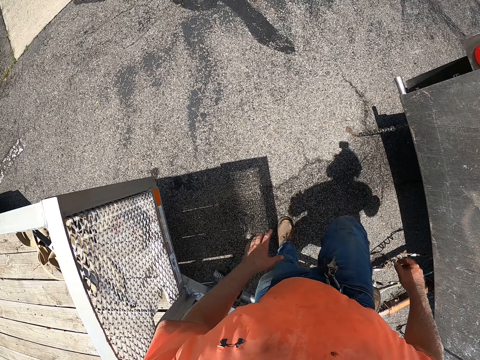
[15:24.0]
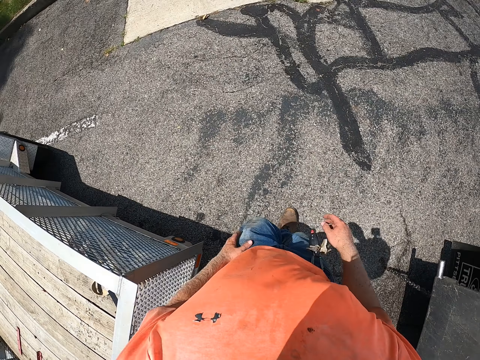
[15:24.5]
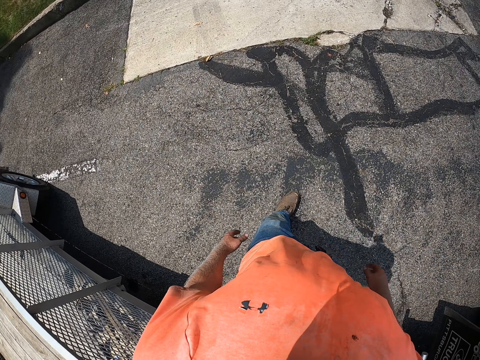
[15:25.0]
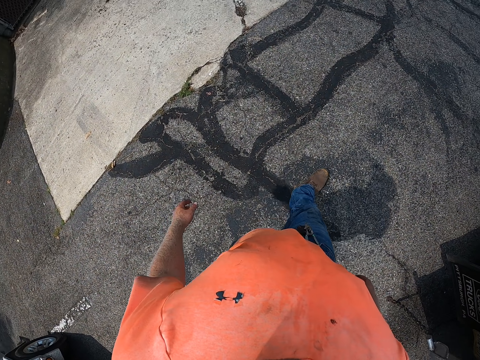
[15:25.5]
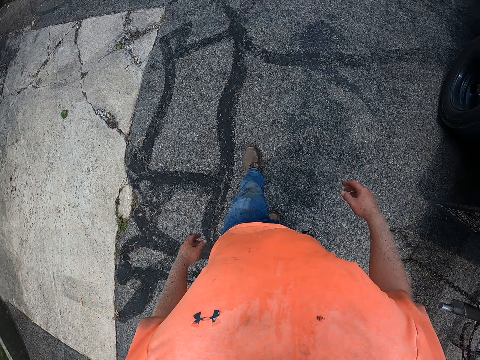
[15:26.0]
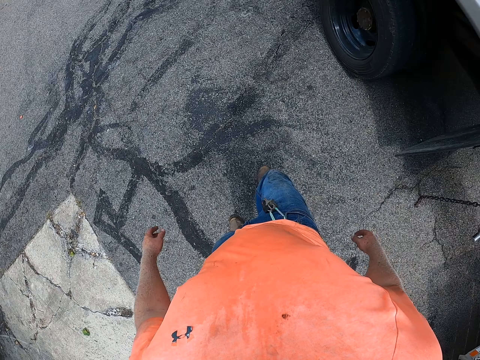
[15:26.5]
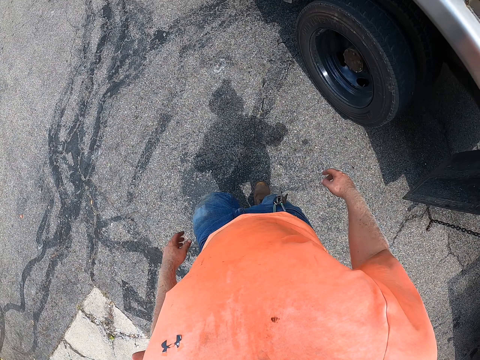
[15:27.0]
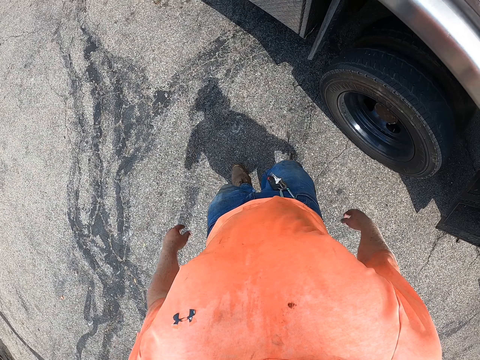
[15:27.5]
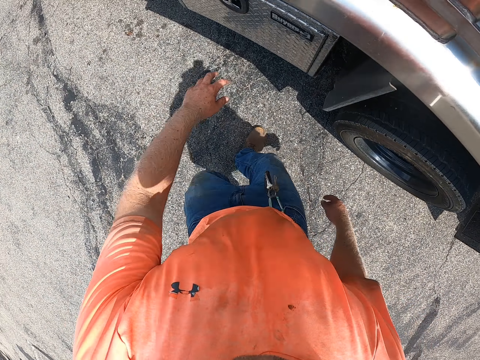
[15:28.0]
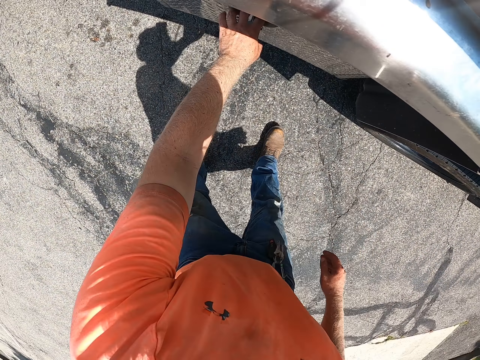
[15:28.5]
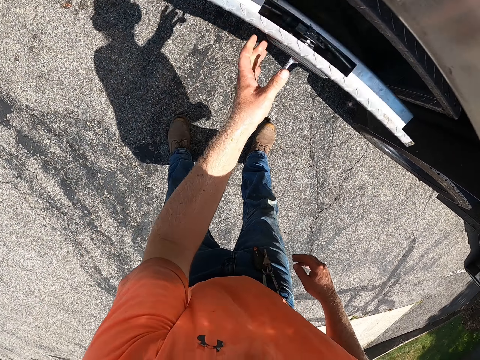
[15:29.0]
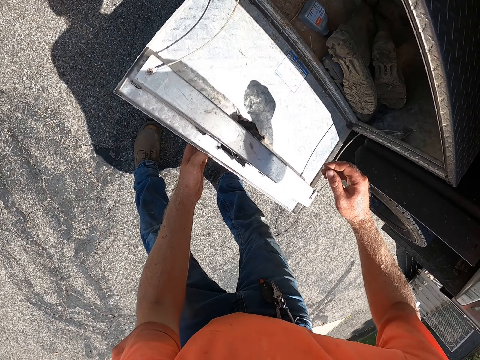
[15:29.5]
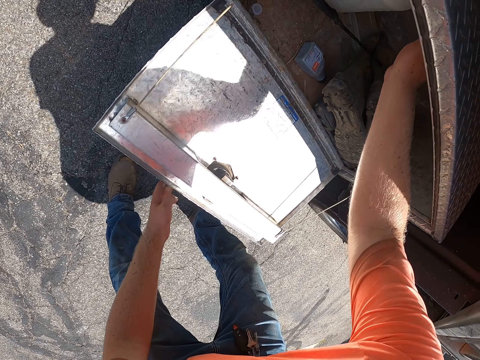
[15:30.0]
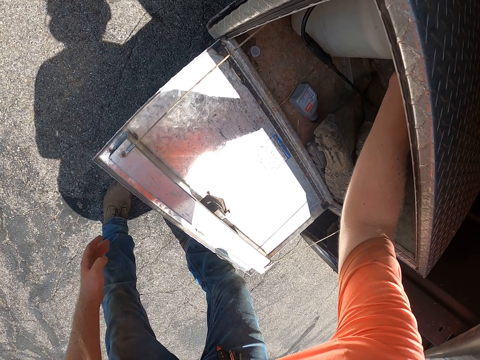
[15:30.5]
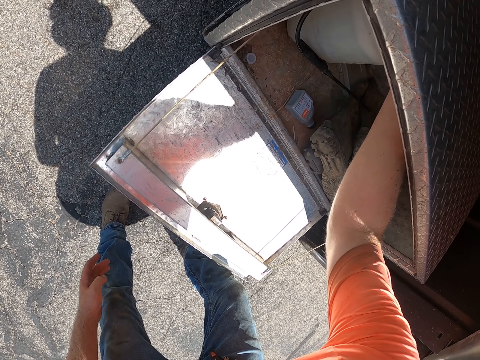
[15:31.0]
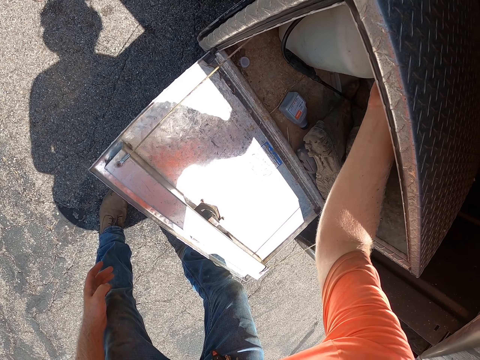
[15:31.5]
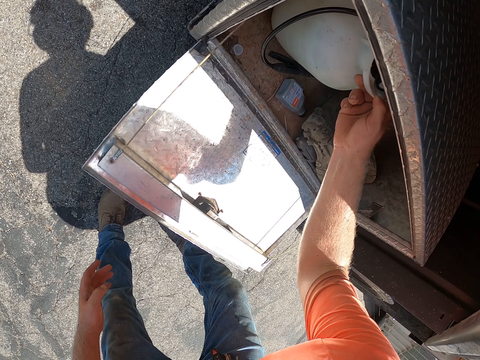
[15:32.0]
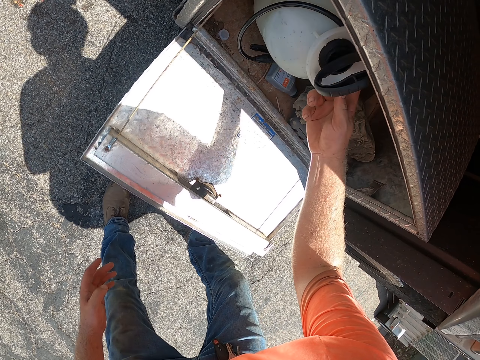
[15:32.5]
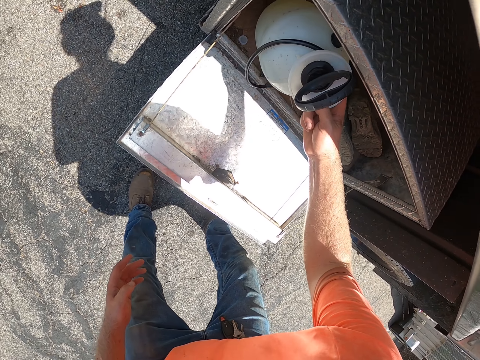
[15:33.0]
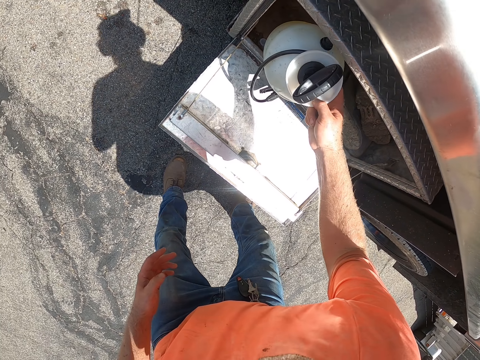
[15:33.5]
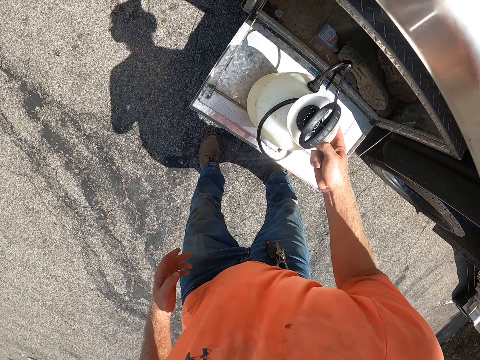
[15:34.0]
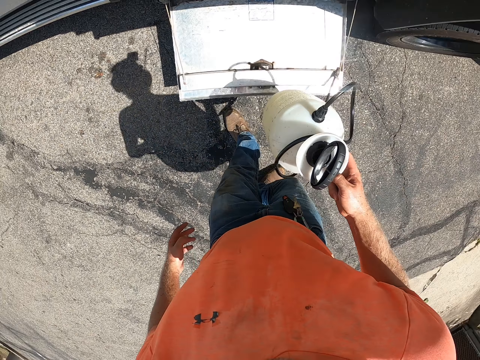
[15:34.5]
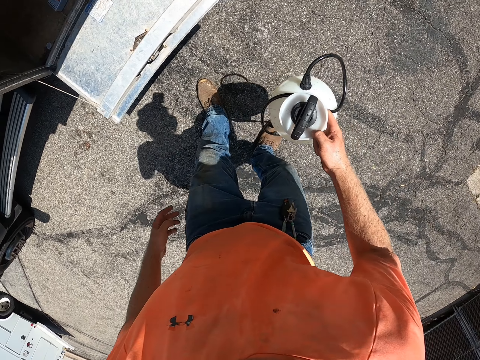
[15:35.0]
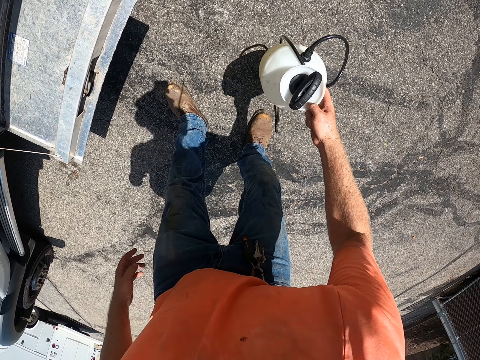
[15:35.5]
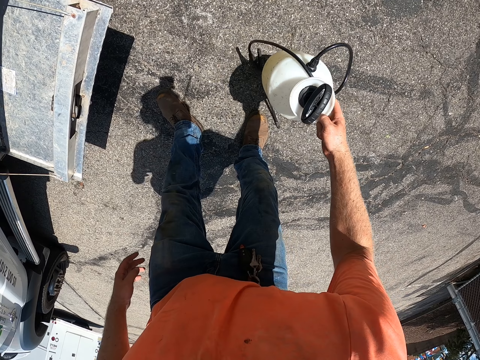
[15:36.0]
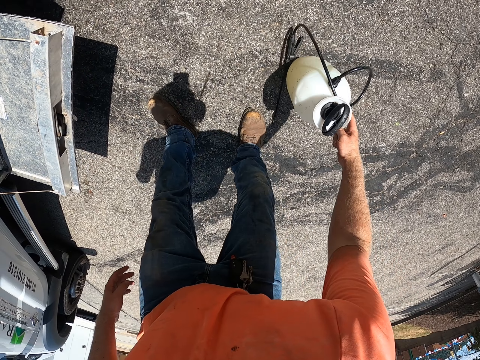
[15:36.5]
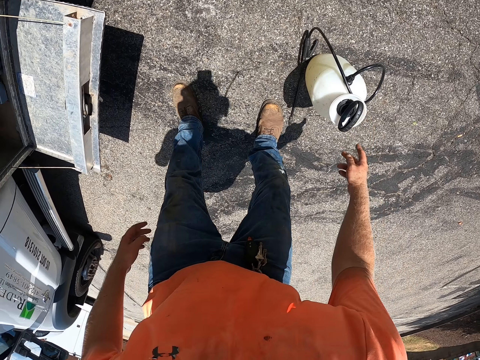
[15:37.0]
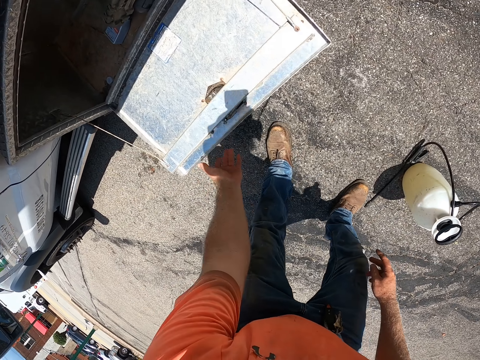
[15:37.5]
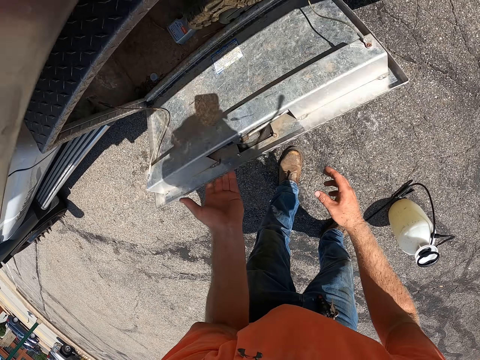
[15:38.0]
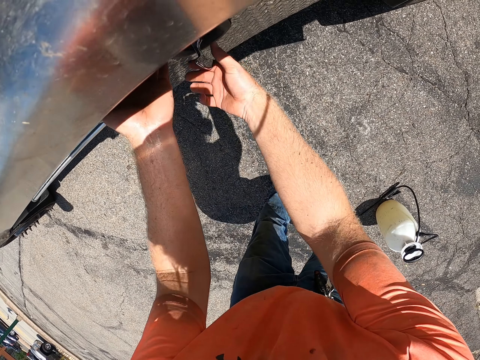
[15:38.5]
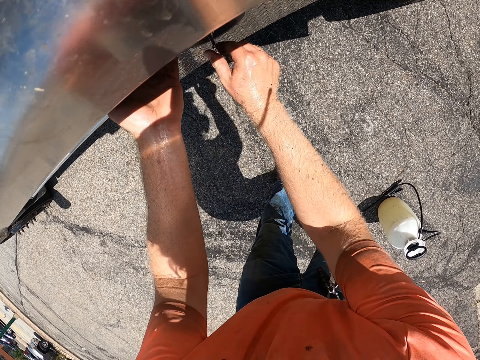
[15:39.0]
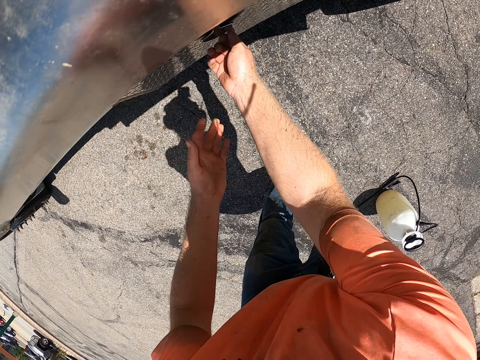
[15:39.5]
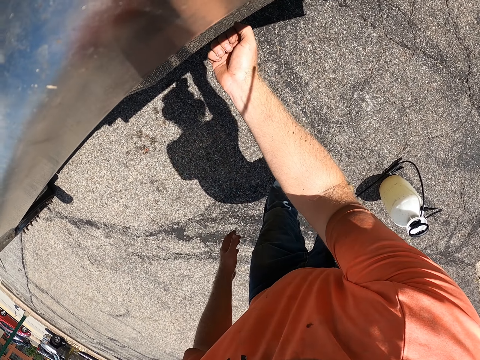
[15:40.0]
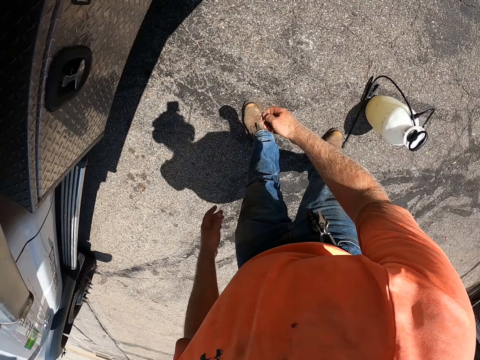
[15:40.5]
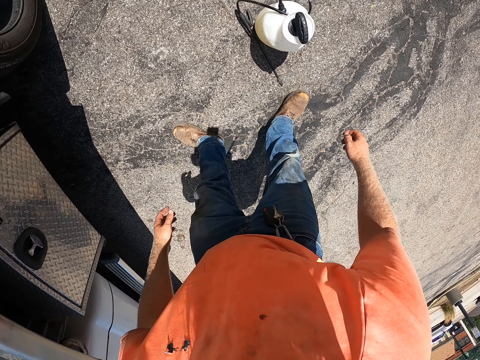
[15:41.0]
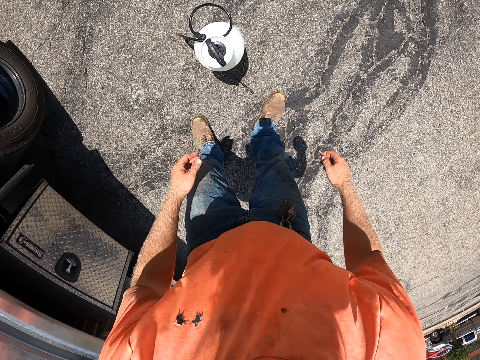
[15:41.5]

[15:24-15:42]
The camera wearer opens a cabinet or store of the truck with his left hand. He takes a pressure sprayer from the cabinet with his right hand. He moves the pressure sprayer on the ground with his right hand. He closes the truck cabinet with his left hand. He locks the trailer cabinet with his right hand. He knocks the truck store with his right hand.

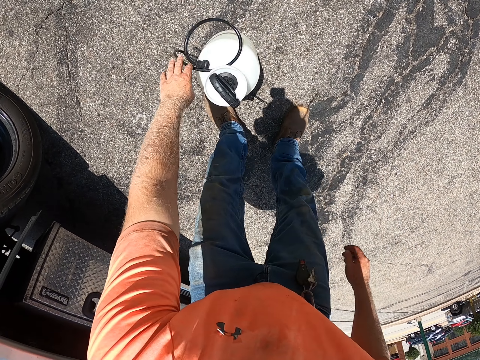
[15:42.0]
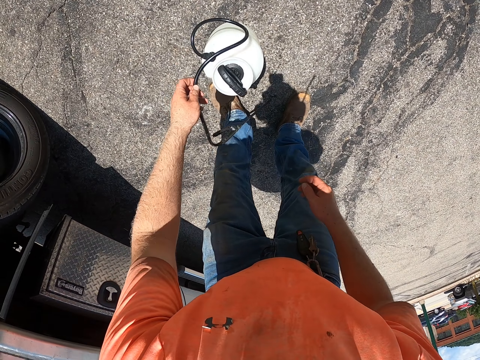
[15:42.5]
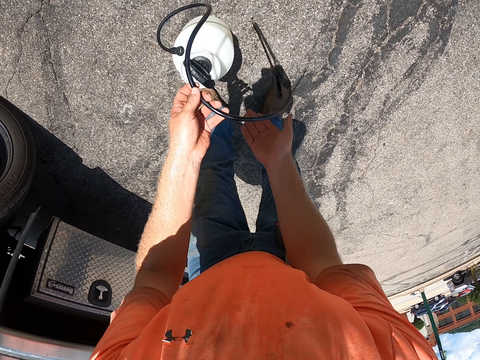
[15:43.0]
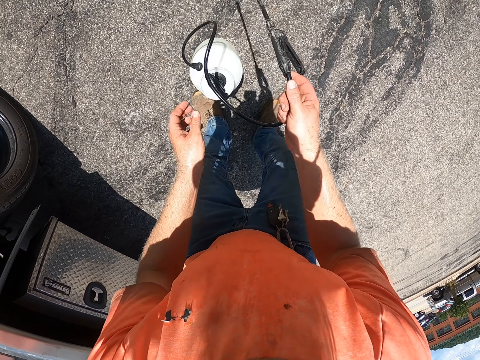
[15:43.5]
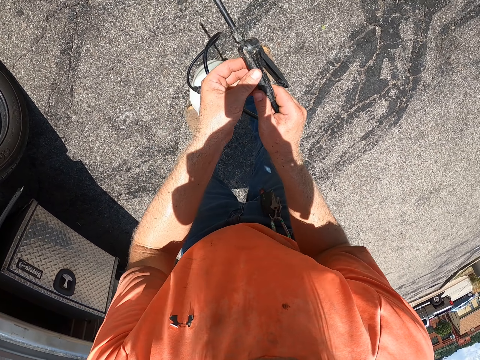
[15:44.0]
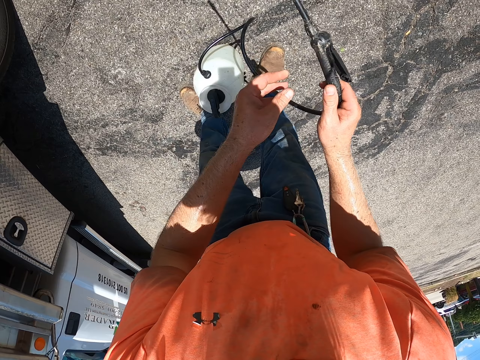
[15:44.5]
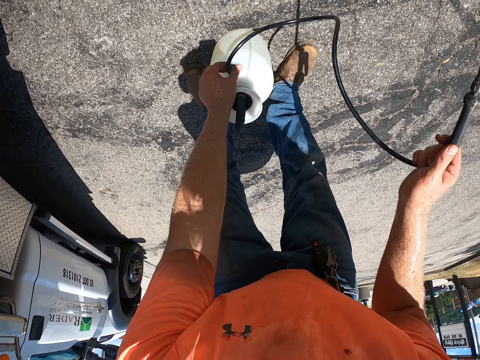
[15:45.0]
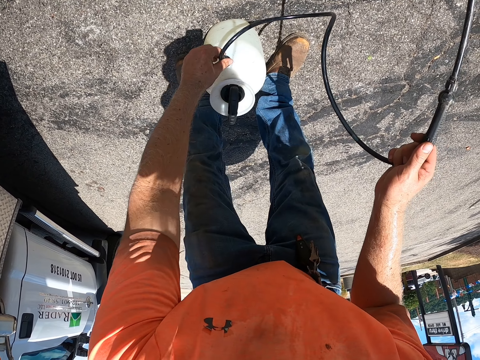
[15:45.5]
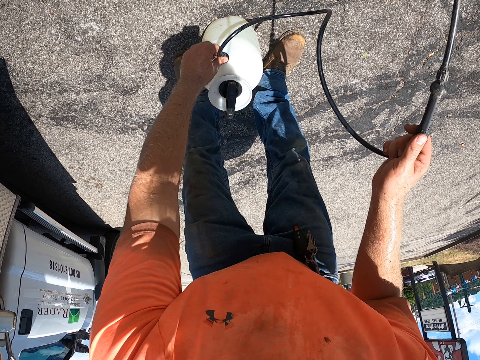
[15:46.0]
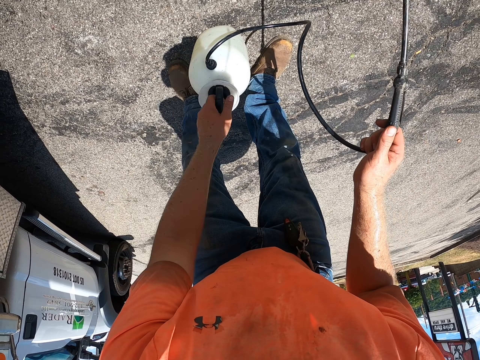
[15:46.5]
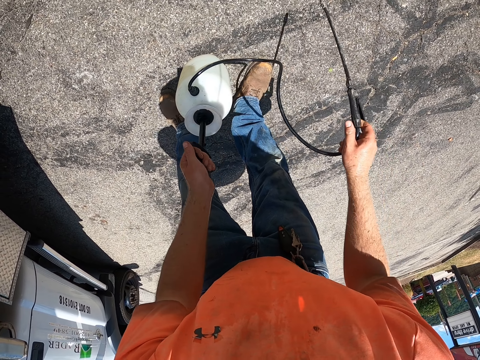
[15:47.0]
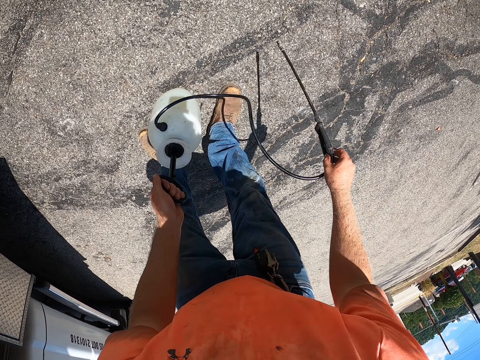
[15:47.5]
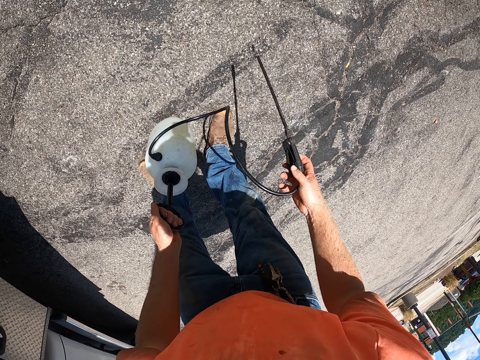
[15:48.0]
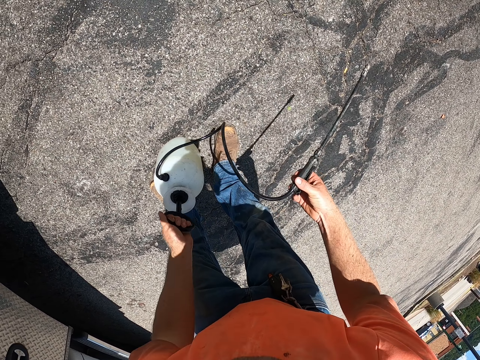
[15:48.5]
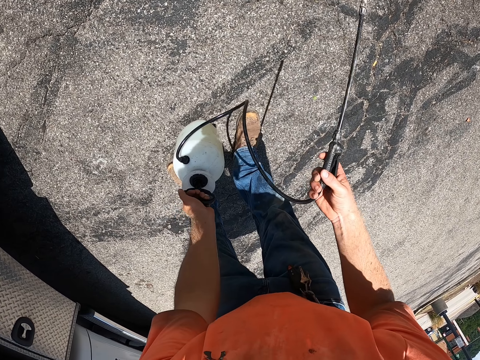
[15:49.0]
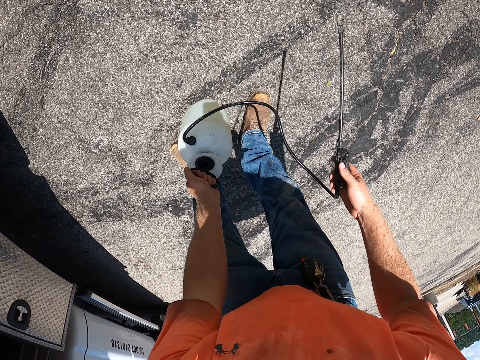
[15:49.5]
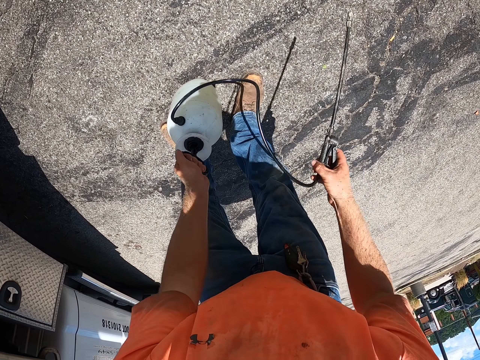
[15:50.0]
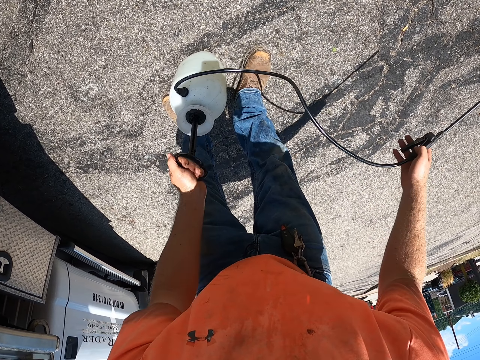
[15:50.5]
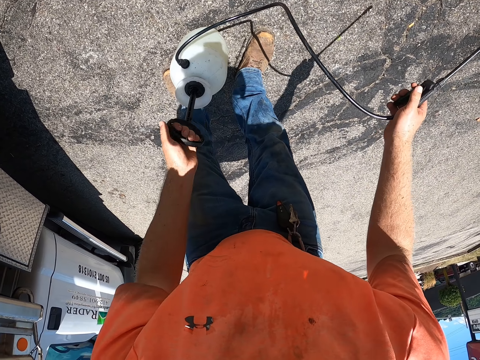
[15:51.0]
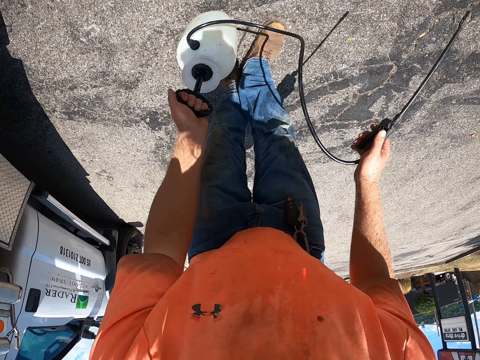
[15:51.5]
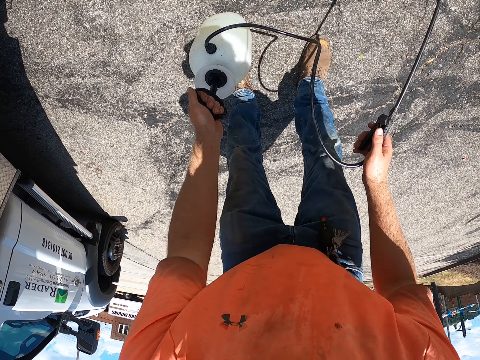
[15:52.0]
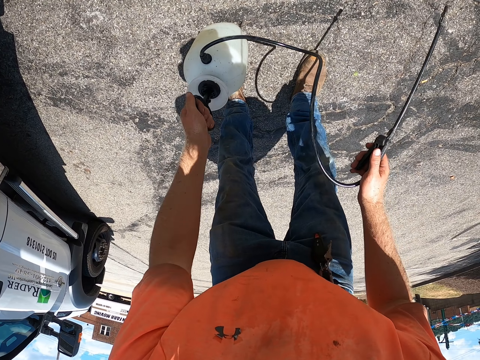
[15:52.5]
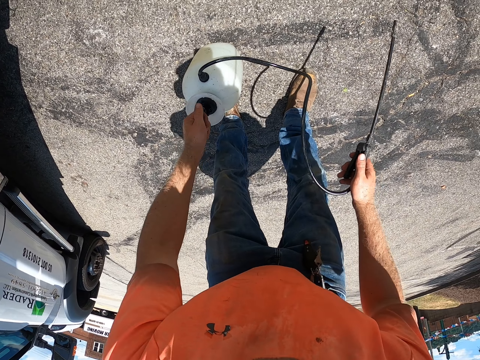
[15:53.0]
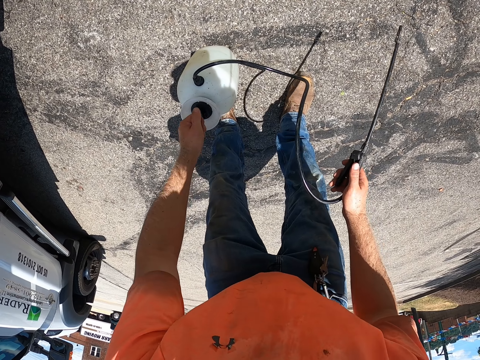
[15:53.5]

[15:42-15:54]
The camera wearer holds the hose of the pressure sprayer on the ground with his left hand. He picks up the sprayer pump with his right hand. He holds the hose of the pressure sprayer on the ground with both hands. He adjusts the hose of the pressure sprayer on the ground with his left hand. He pumps the pressure sprayer on the ground with his left hand.
